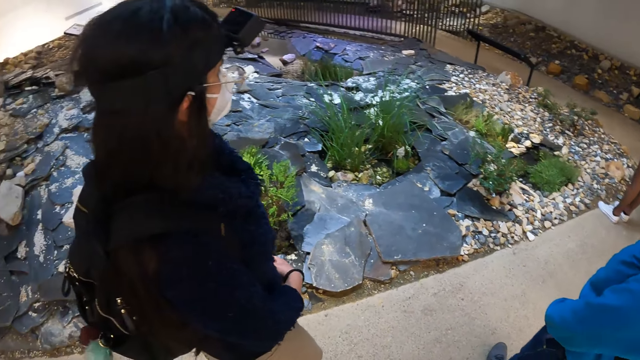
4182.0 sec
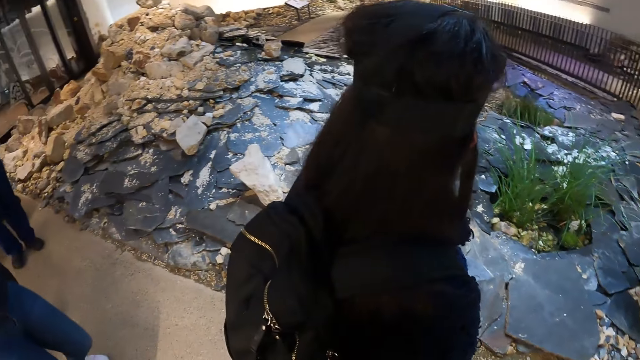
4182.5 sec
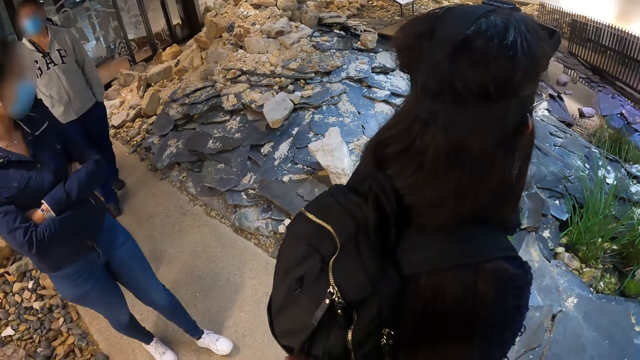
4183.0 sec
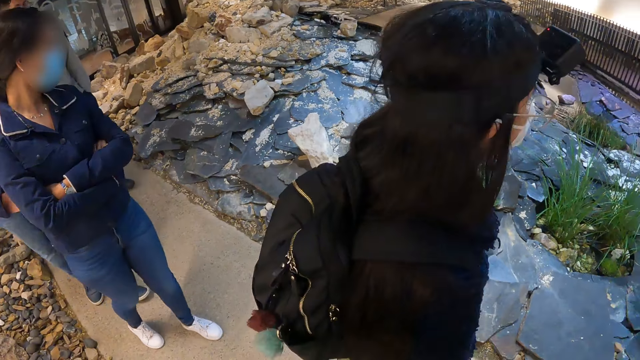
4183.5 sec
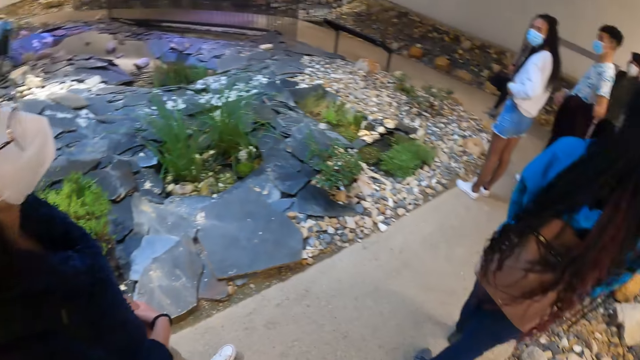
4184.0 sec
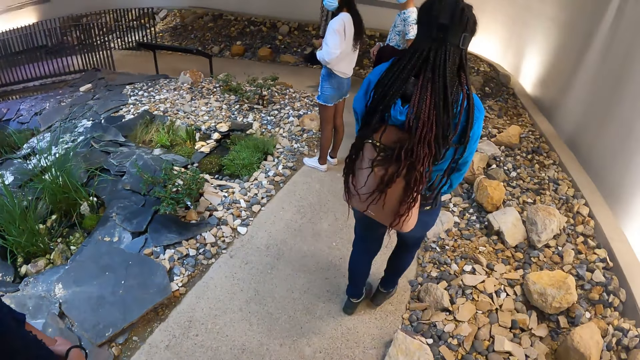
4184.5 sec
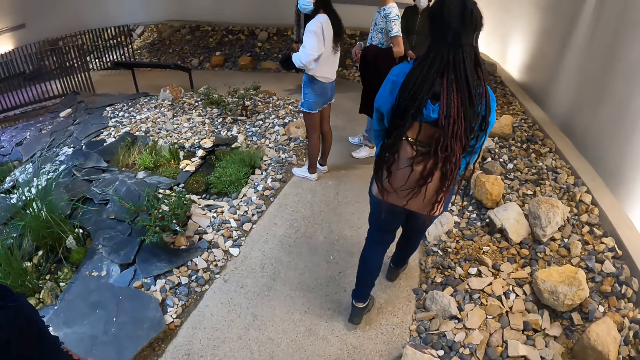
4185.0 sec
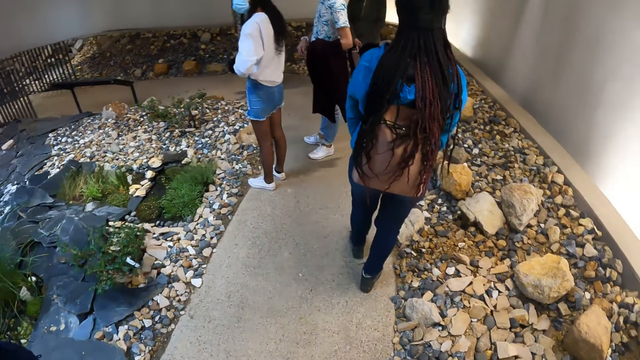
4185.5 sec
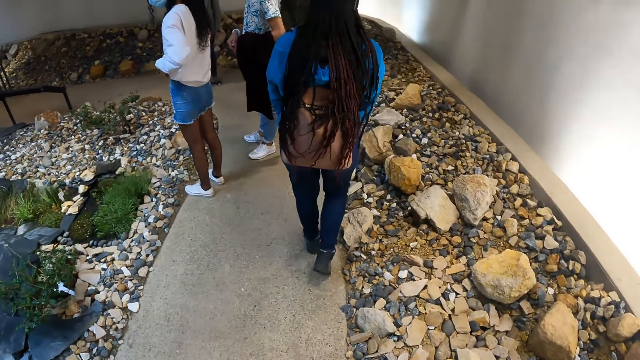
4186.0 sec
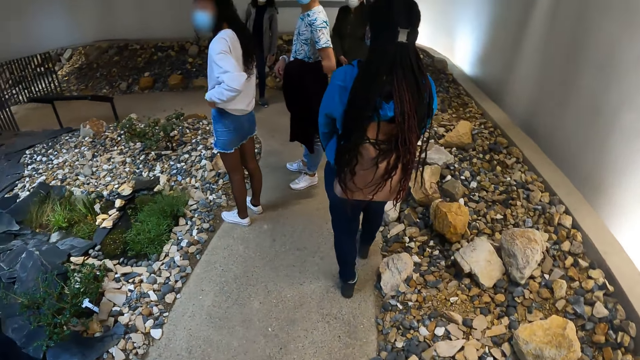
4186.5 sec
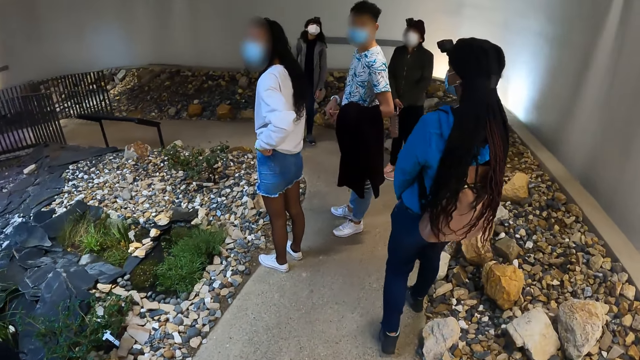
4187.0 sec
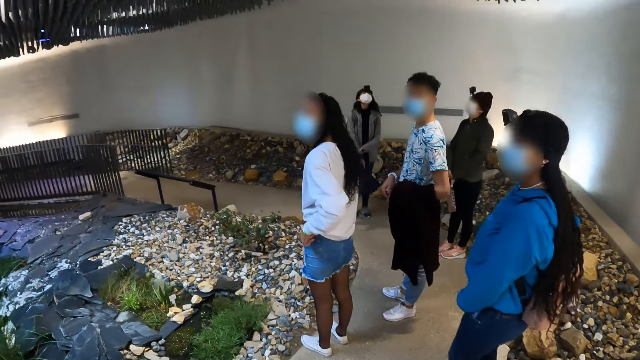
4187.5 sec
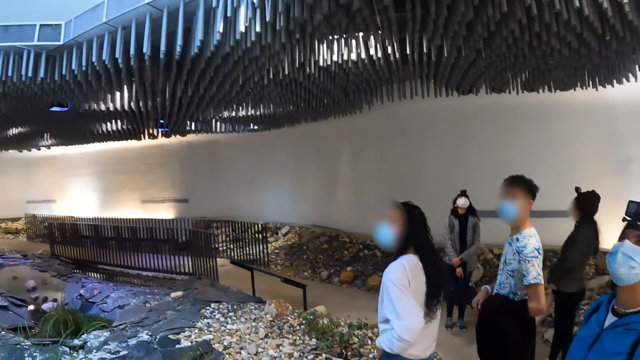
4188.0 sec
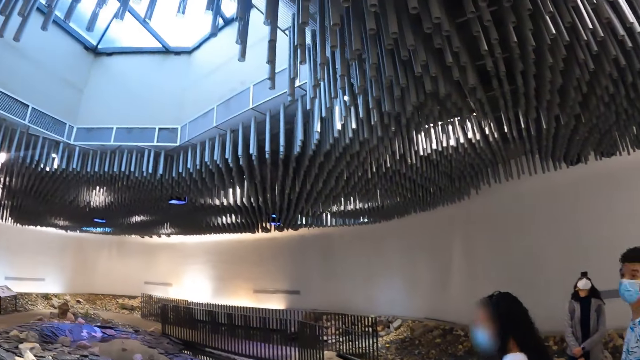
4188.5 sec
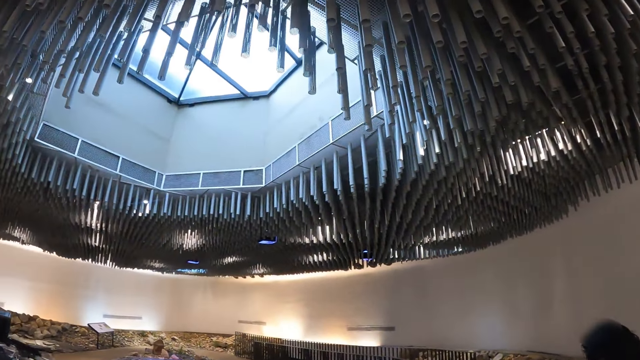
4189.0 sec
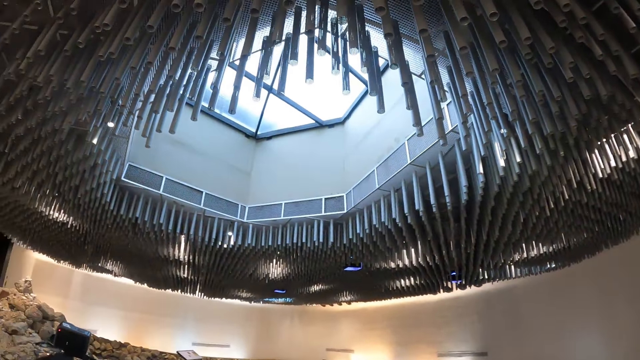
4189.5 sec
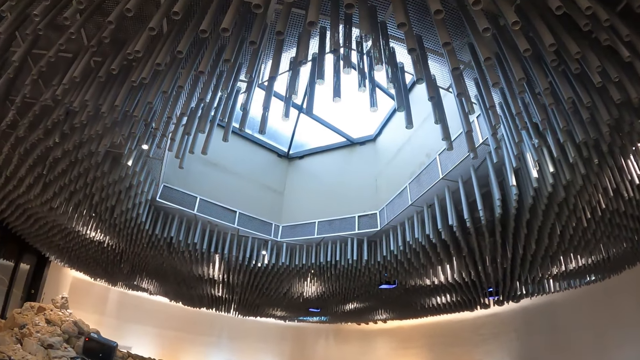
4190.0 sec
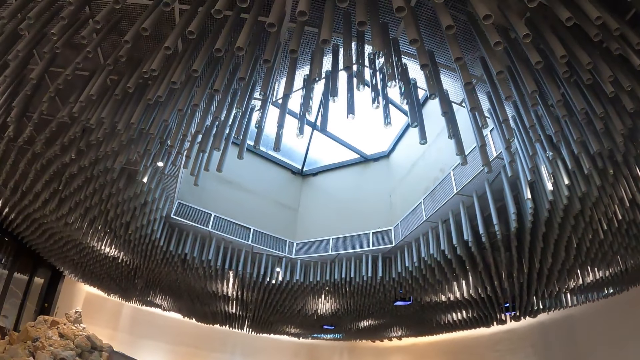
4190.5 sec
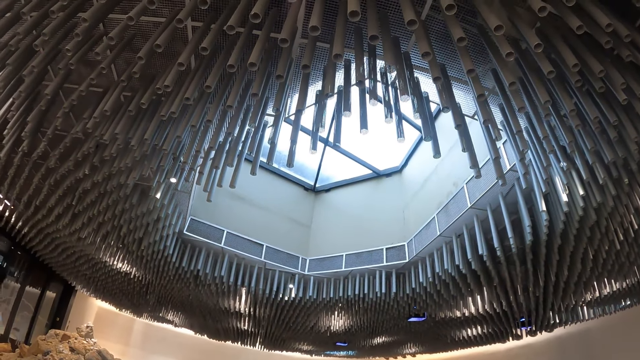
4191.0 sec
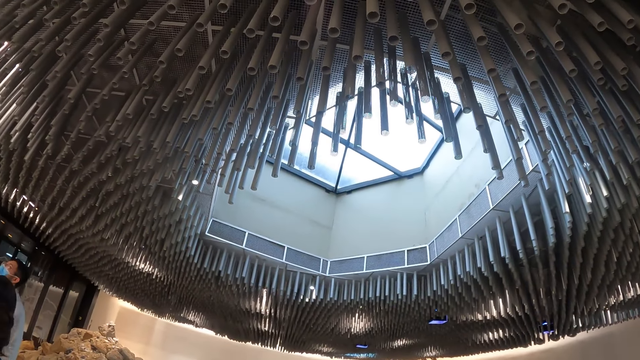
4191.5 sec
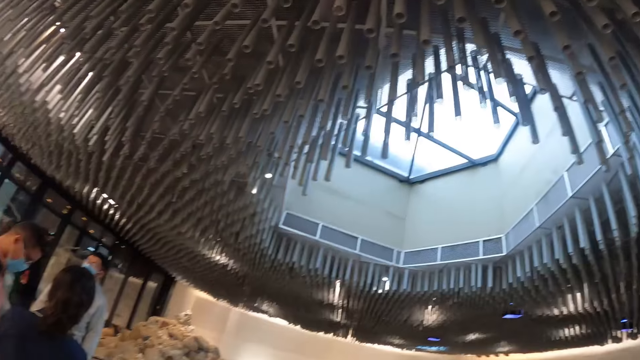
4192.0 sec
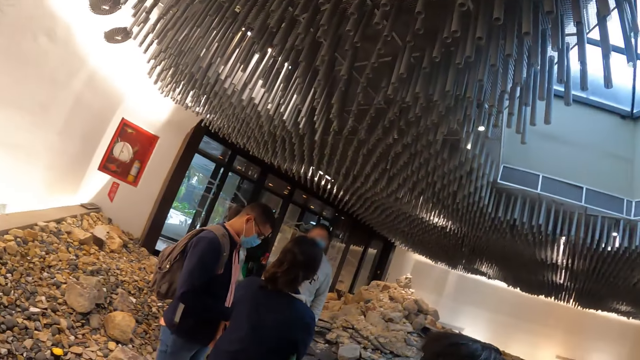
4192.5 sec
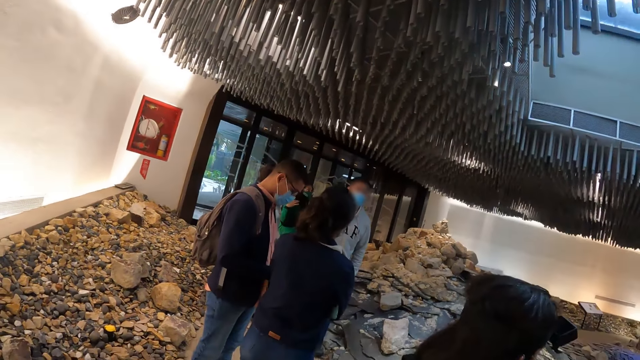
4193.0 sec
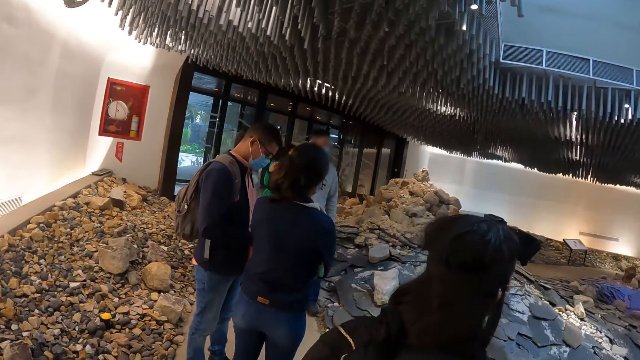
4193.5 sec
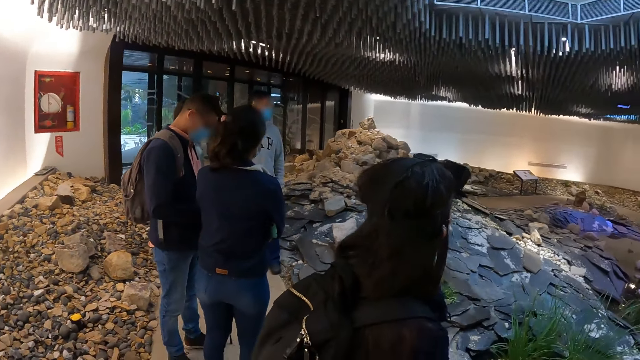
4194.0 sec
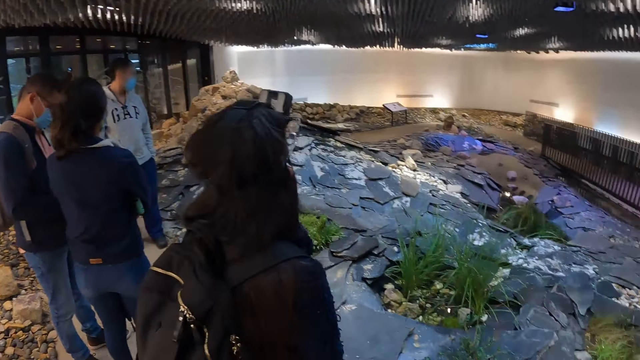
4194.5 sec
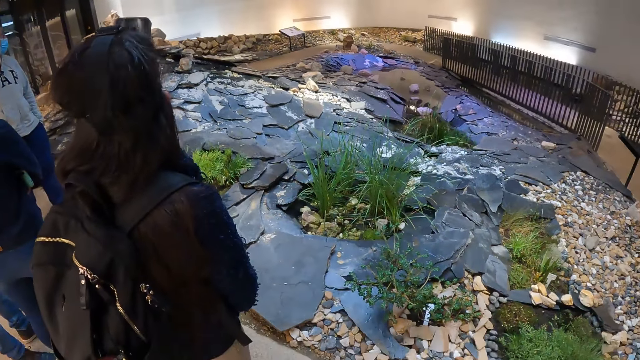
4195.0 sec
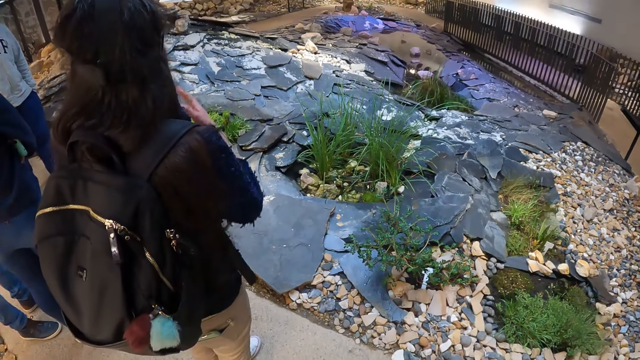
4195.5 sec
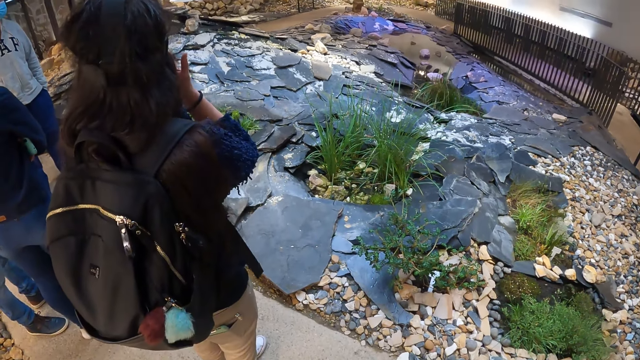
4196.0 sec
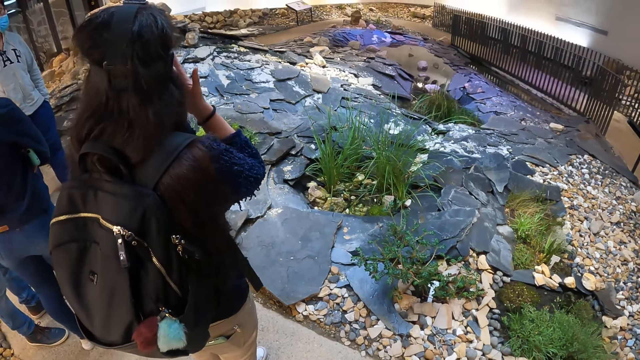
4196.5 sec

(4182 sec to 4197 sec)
The camera wearer looks around. They walk around. They look around.

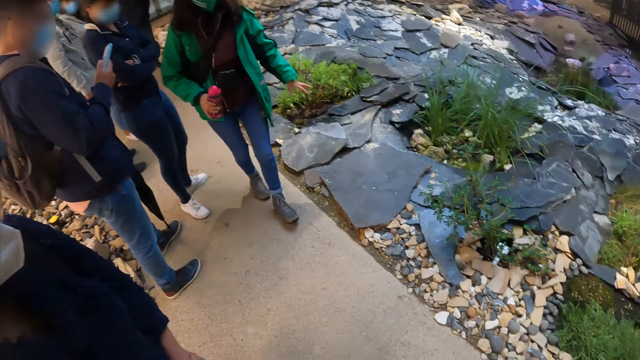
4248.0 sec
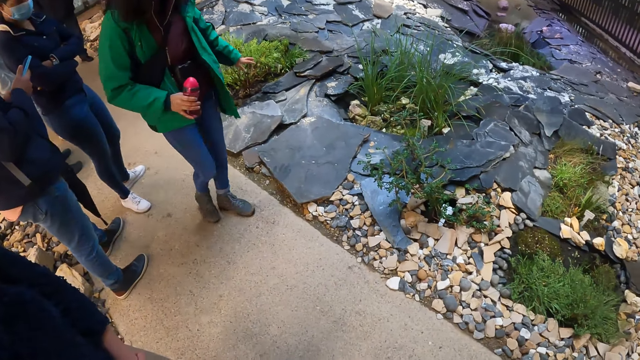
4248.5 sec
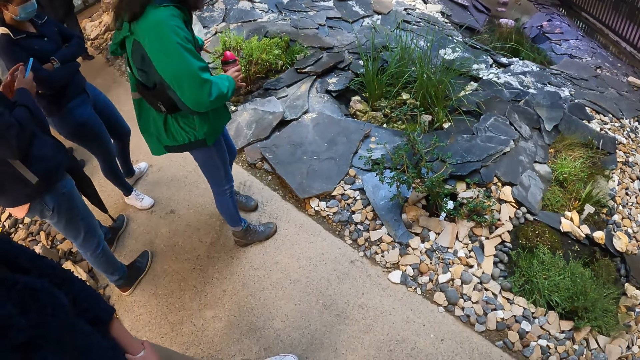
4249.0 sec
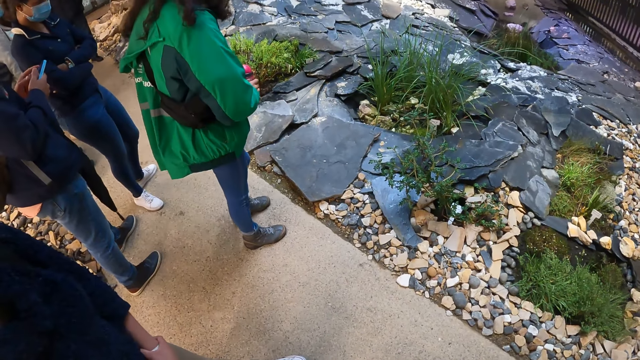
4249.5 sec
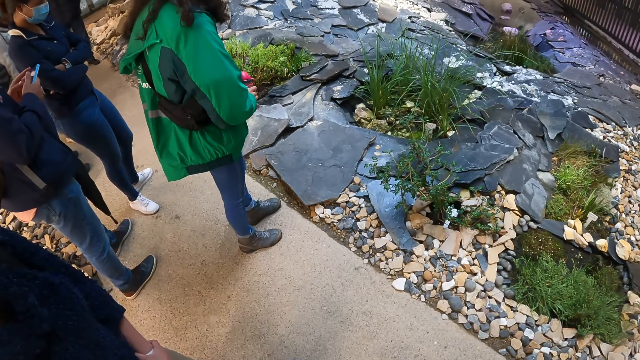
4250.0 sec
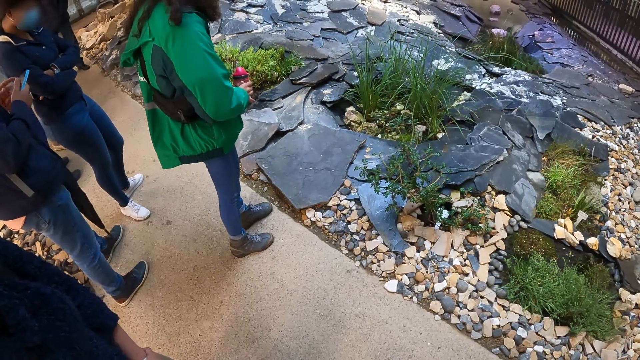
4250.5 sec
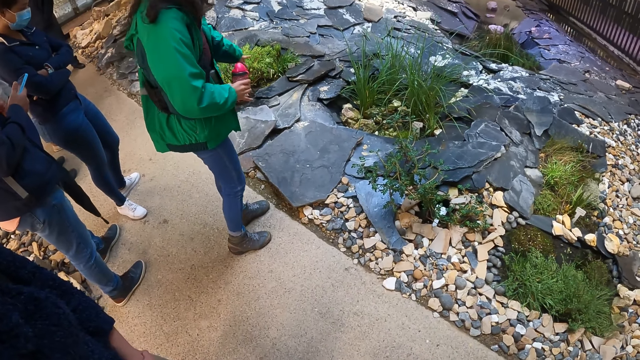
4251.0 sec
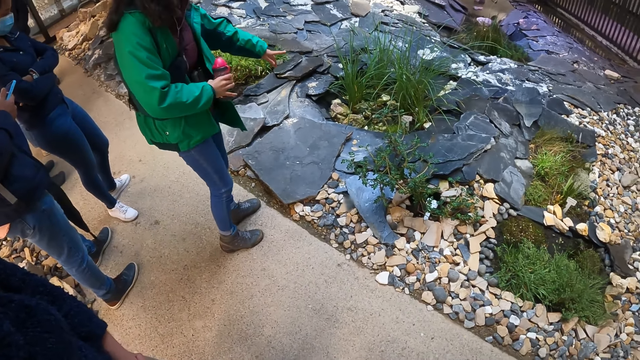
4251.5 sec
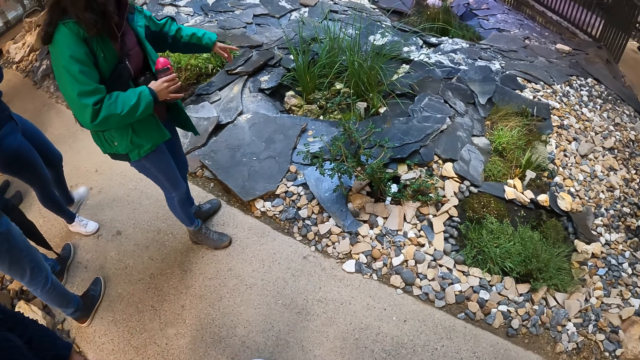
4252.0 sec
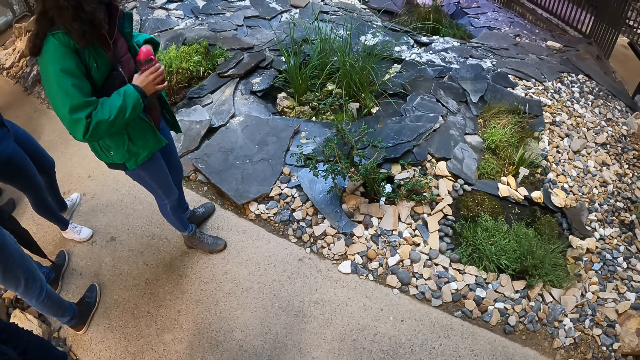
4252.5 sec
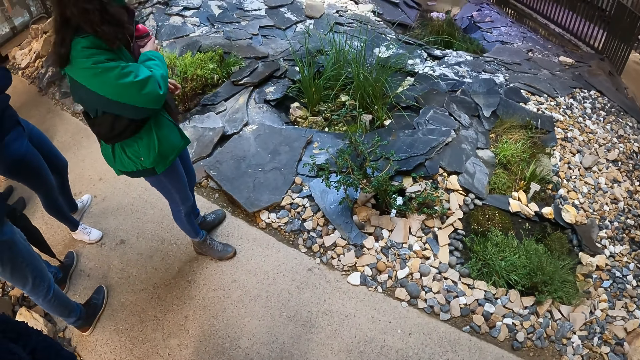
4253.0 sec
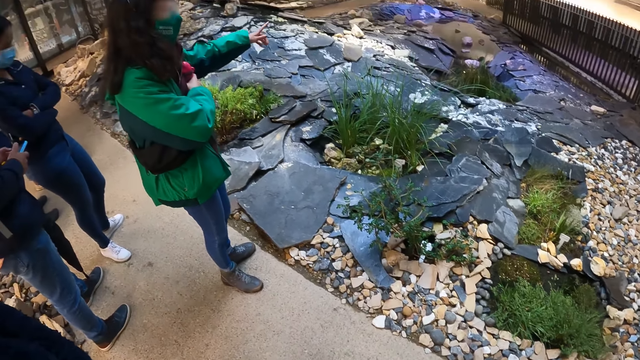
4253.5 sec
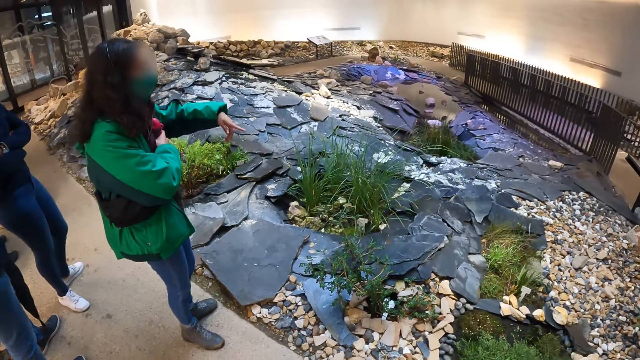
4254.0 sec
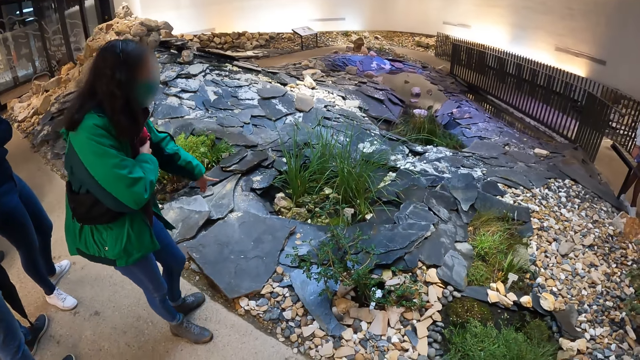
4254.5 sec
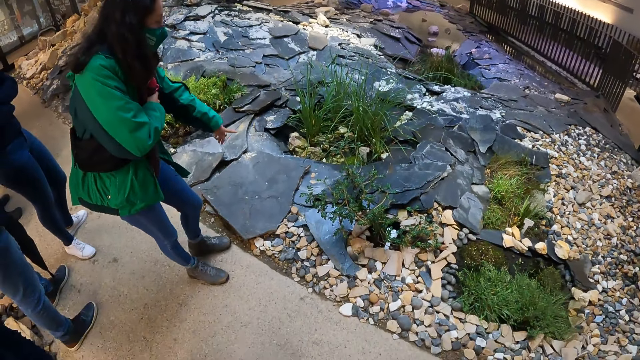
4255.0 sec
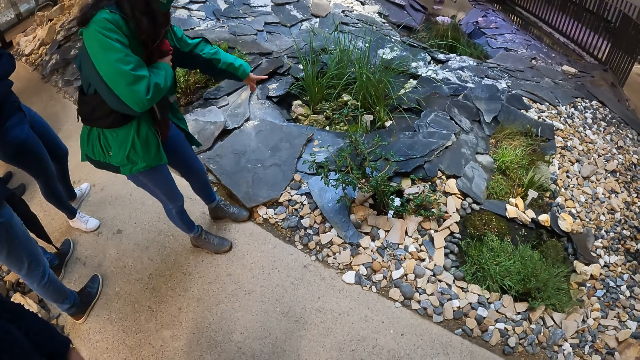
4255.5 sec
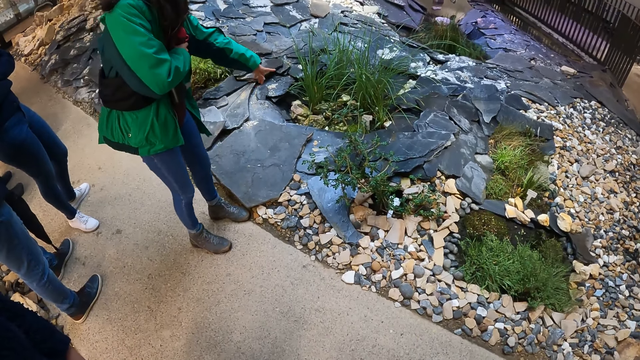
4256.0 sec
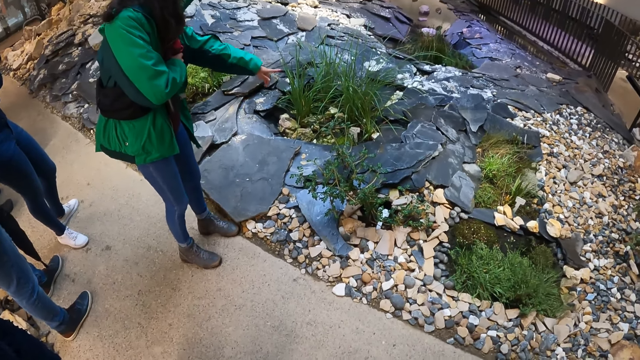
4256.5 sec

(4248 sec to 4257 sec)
A woman demonstrates around.
